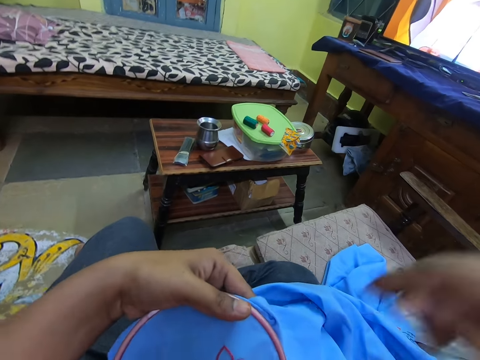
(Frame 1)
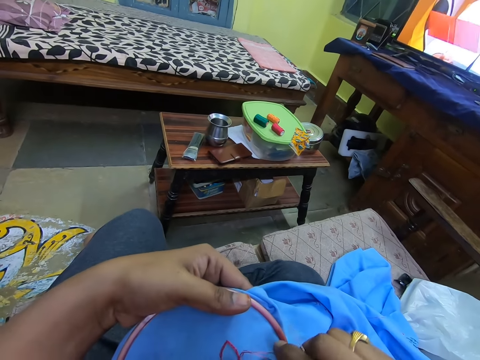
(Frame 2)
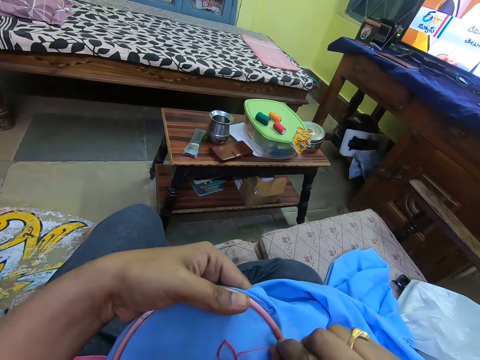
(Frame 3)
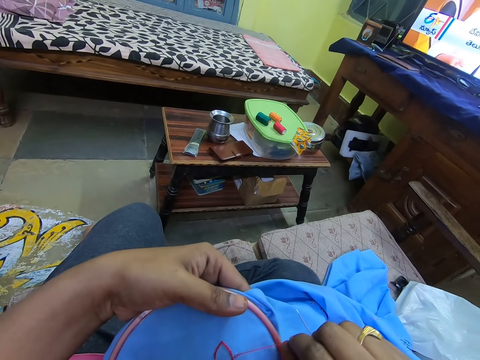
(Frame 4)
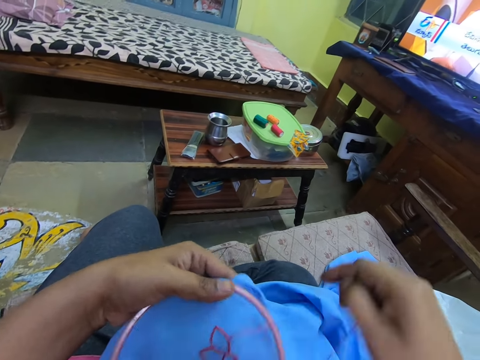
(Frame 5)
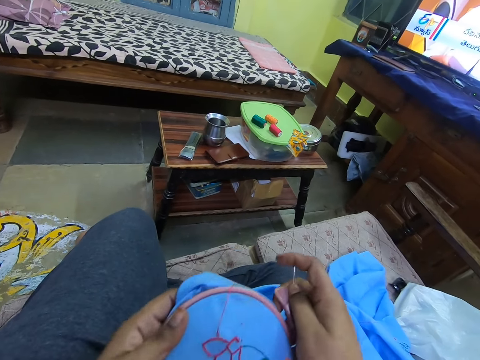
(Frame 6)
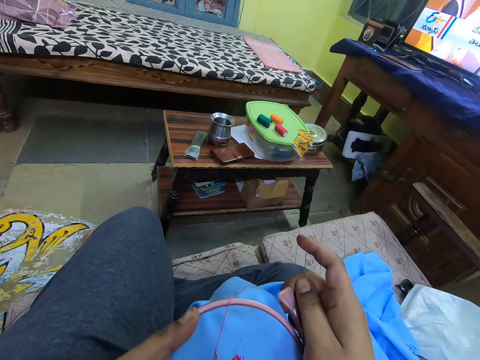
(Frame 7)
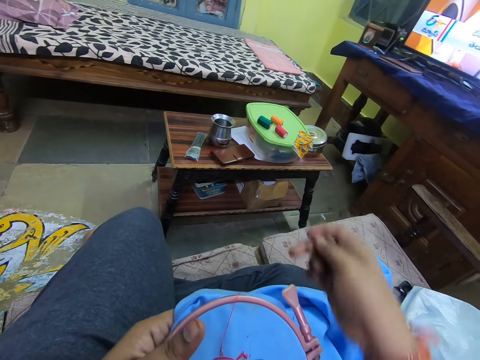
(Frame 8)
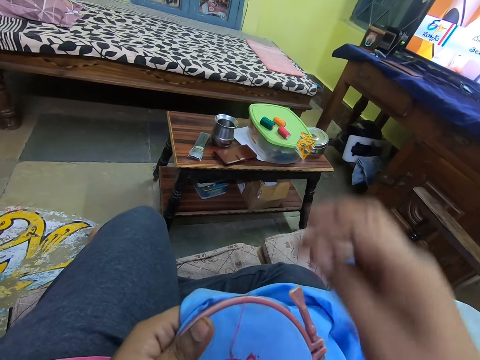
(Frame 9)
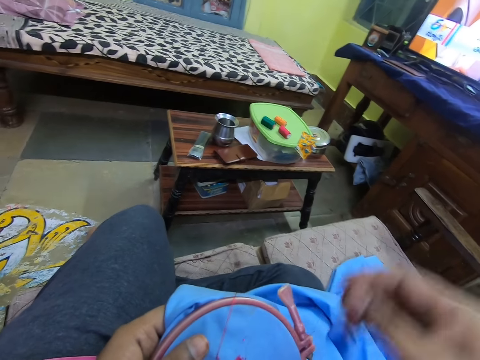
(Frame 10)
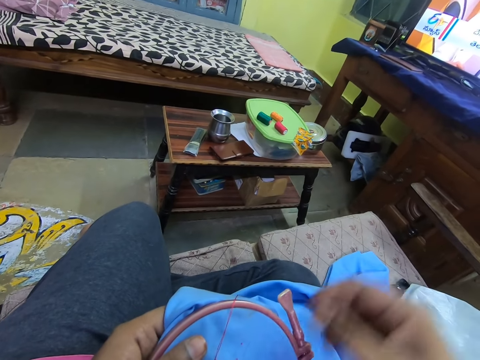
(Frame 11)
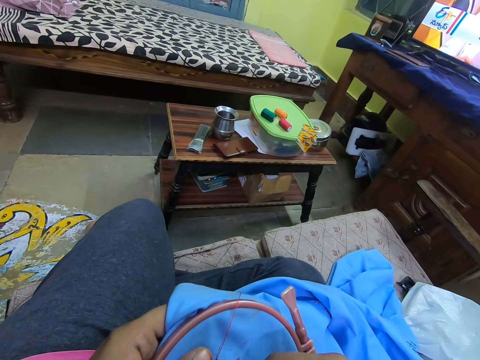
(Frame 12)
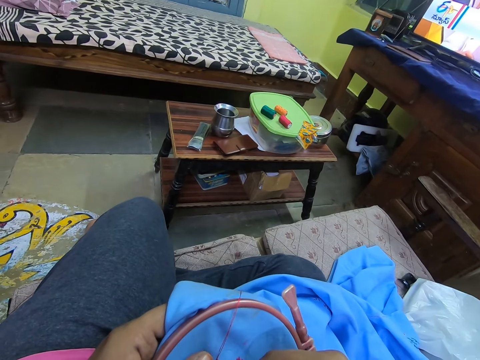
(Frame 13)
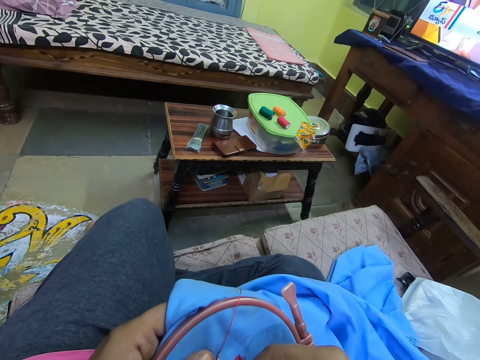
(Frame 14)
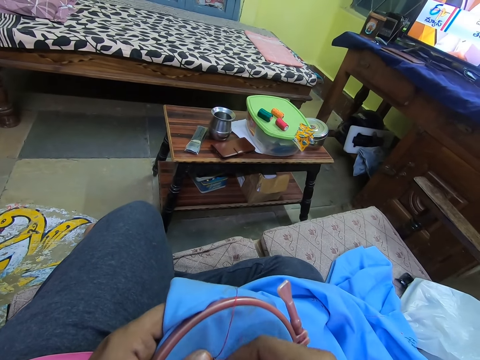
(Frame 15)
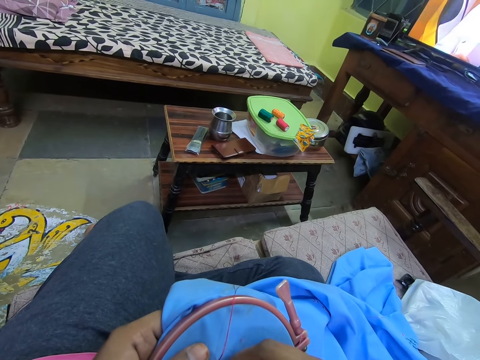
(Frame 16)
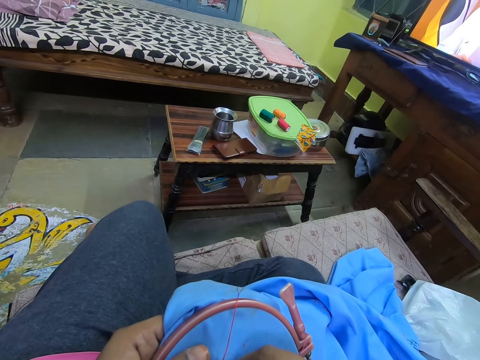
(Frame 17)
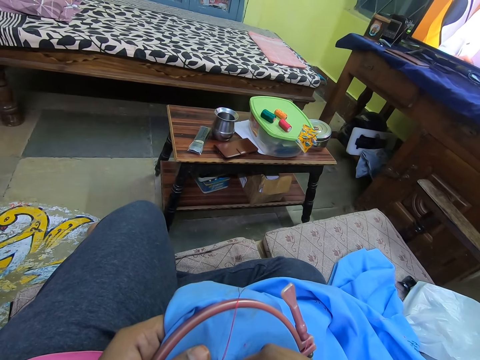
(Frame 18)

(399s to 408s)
The camera wearer holds the needle with the right hand. They sew the material.

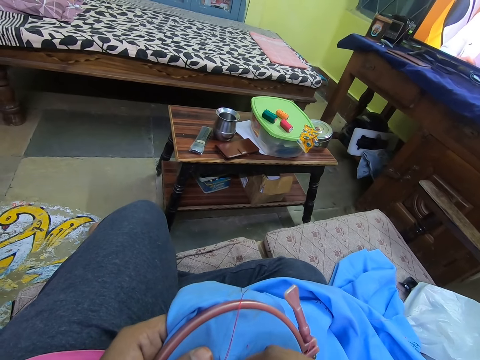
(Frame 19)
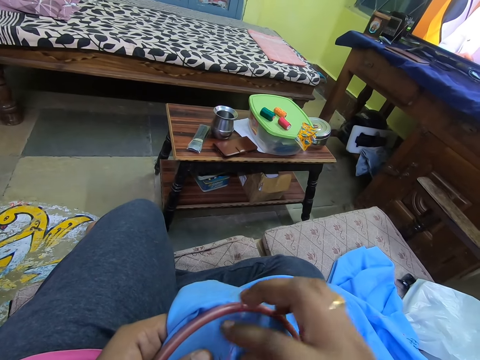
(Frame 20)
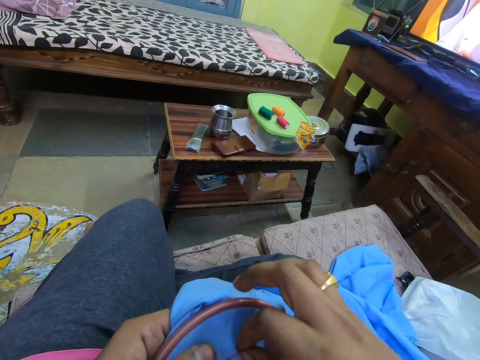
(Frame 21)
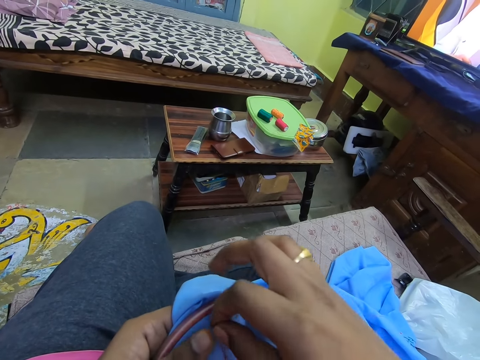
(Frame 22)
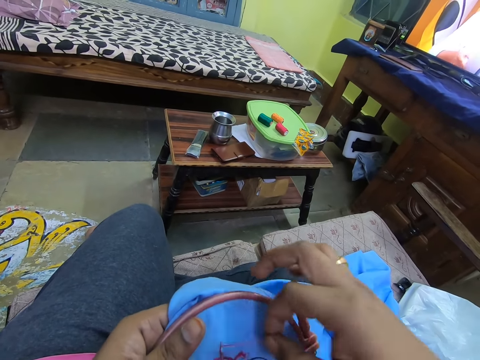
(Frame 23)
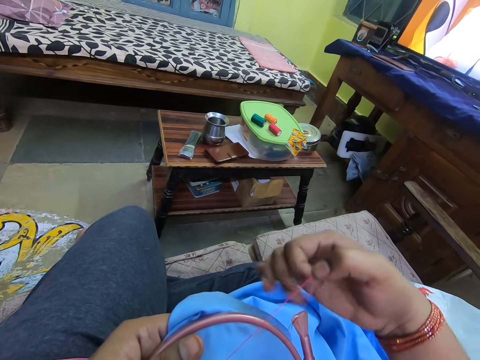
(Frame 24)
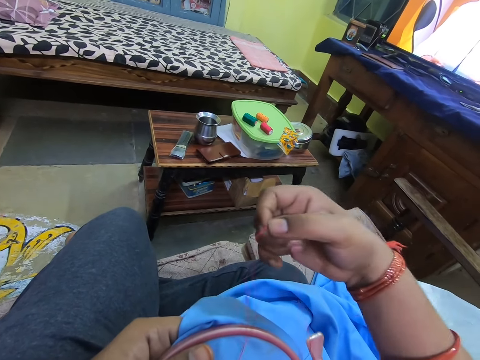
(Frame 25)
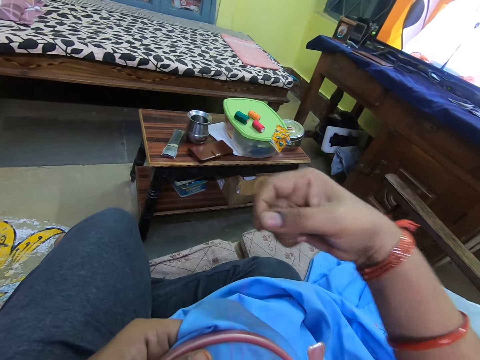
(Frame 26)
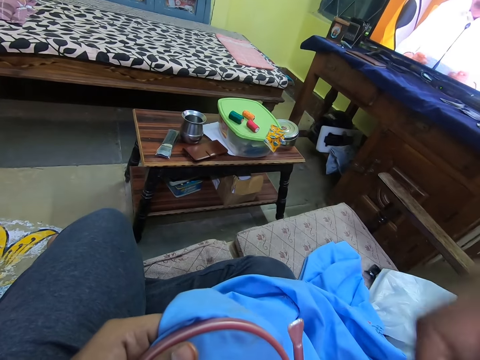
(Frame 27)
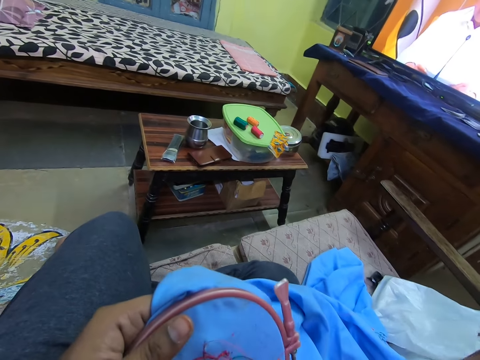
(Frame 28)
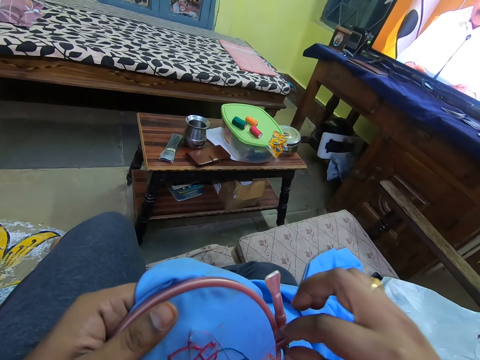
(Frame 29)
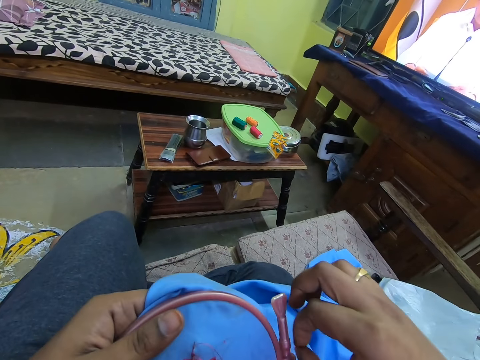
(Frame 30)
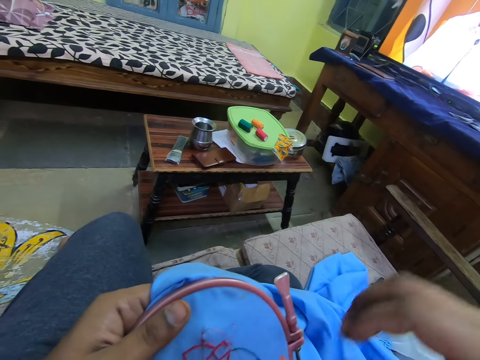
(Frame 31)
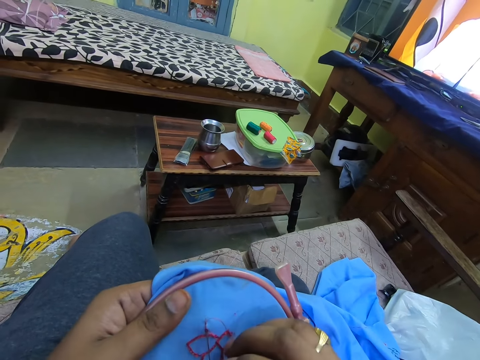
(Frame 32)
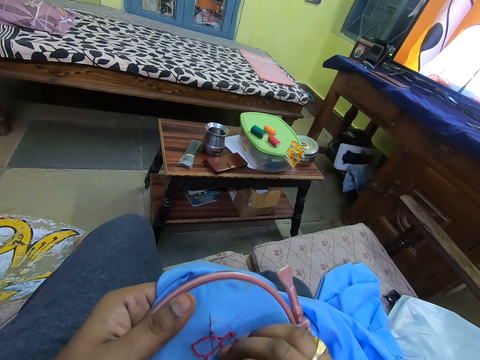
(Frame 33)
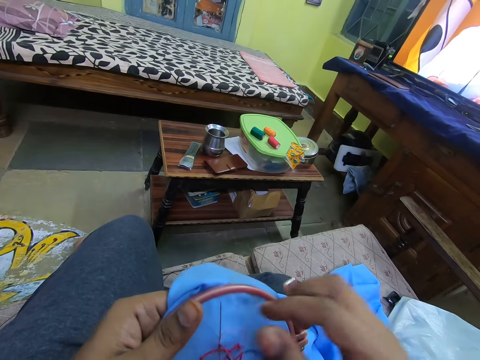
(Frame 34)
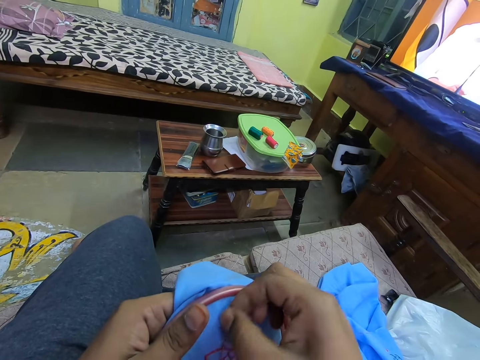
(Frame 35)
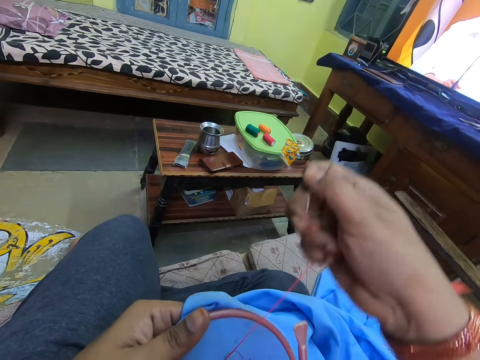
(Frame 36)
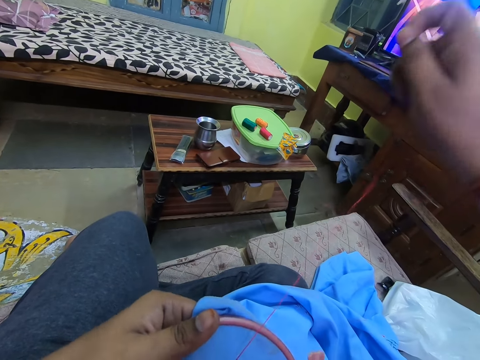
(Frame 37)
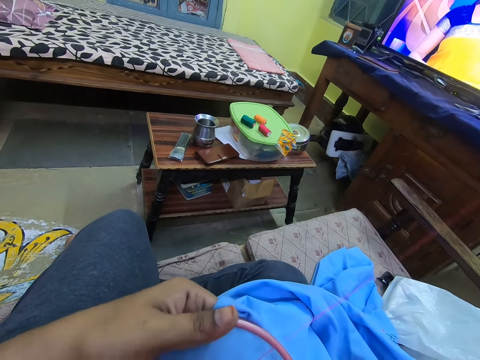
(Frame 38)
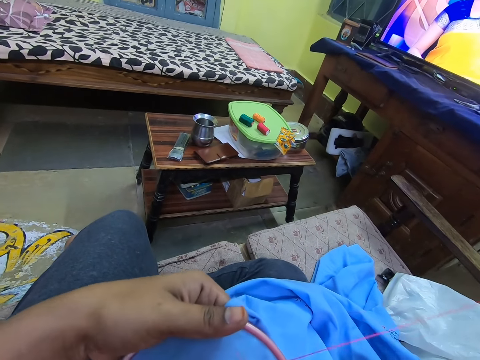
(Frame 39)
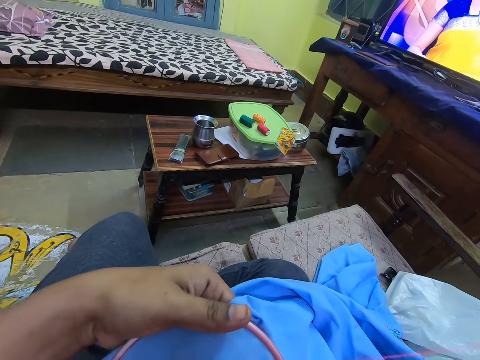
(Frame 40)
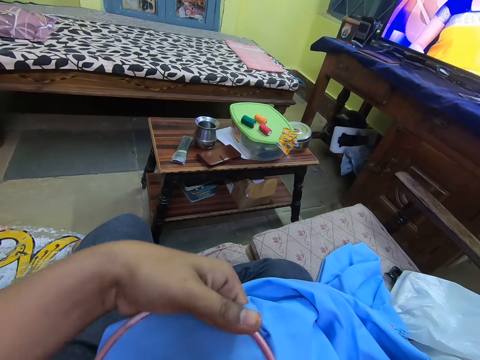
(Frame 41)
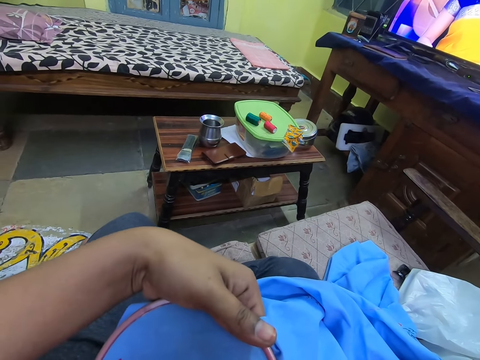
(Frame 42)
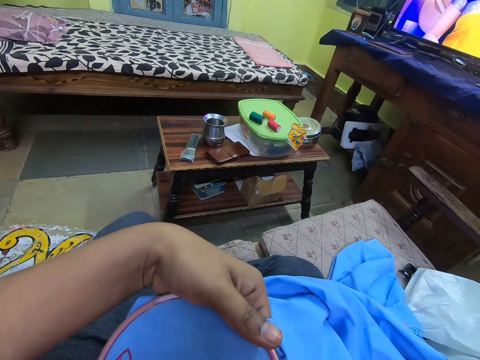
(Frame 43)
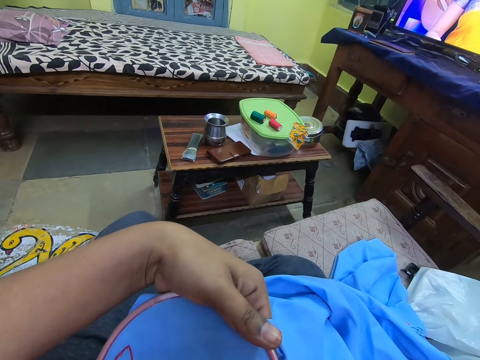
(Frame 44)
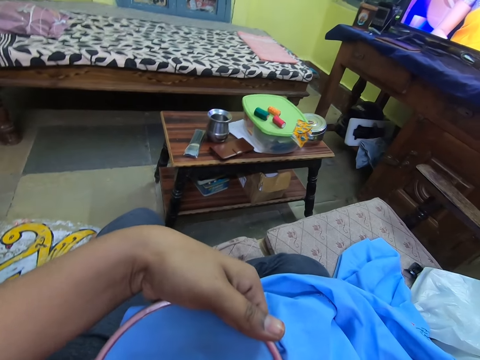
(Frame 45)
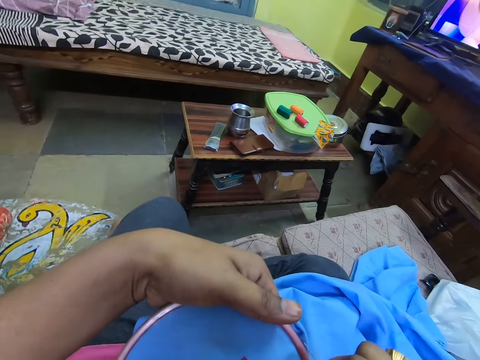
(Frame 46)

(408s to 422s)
The camera wearer rolls the thread around the needle. They adjust the thread. They pull the needle. They stretch the thread.

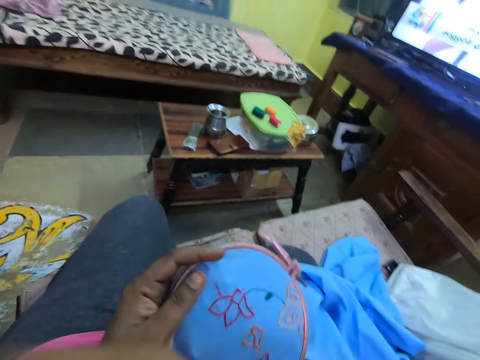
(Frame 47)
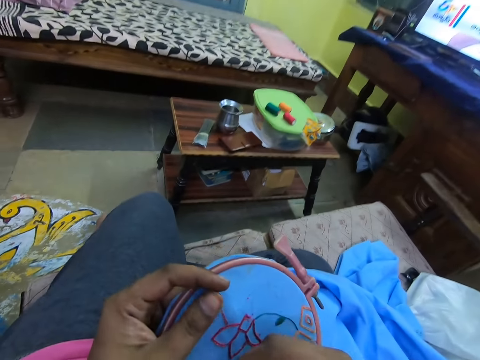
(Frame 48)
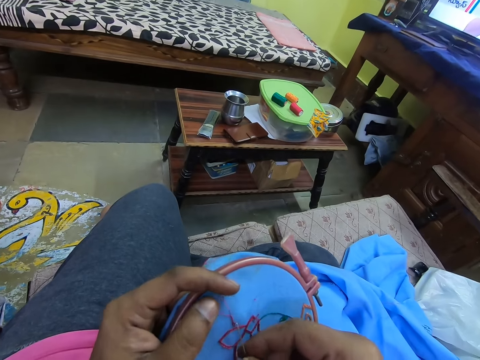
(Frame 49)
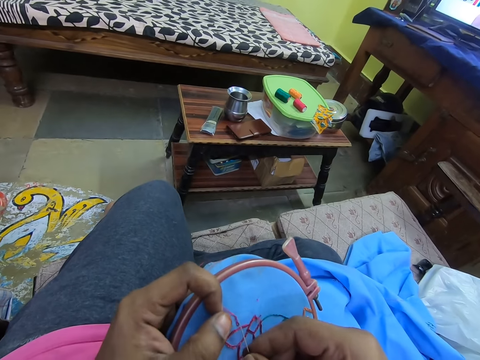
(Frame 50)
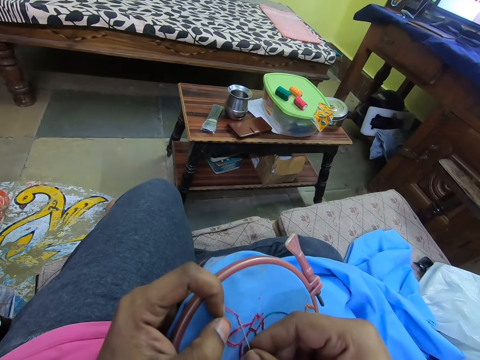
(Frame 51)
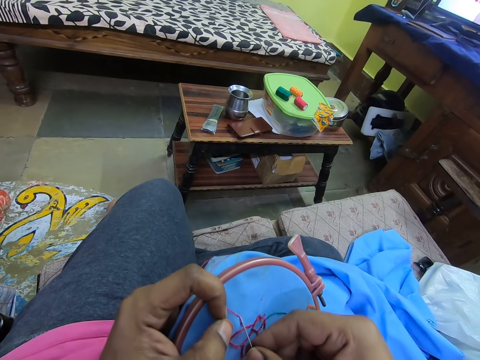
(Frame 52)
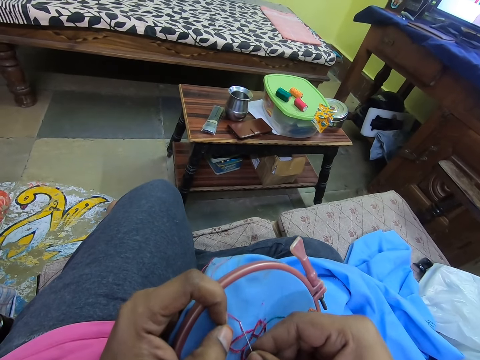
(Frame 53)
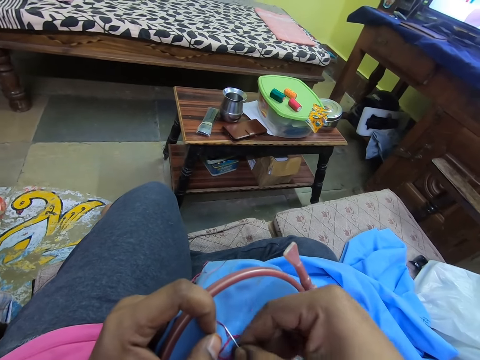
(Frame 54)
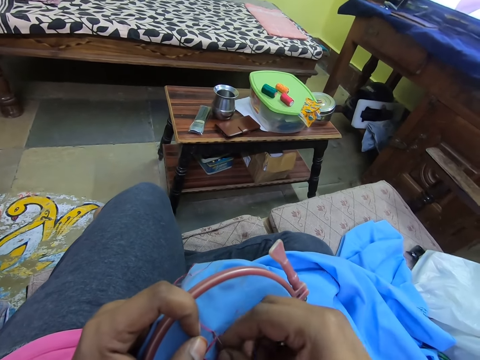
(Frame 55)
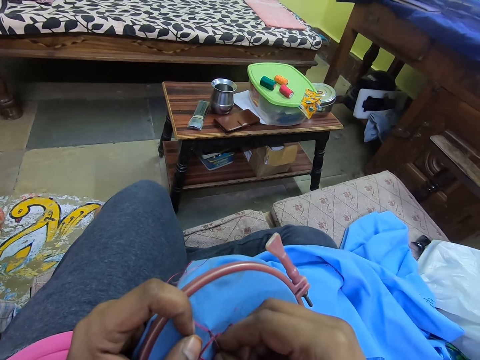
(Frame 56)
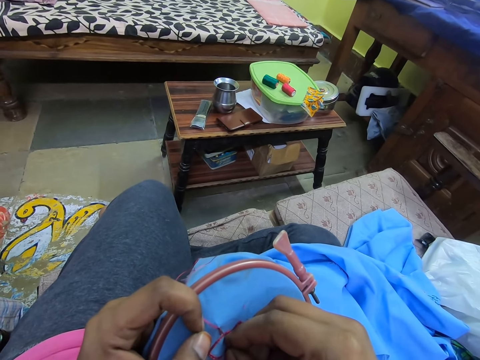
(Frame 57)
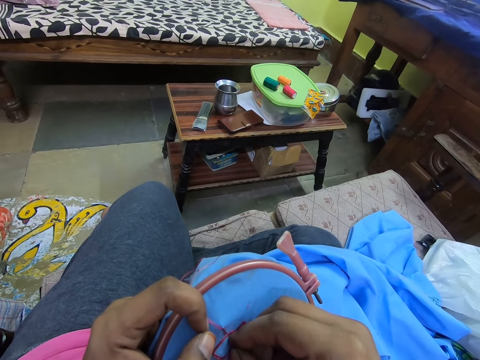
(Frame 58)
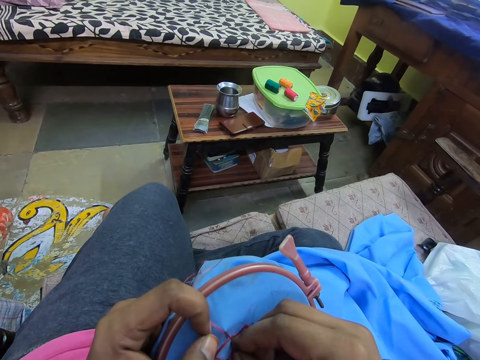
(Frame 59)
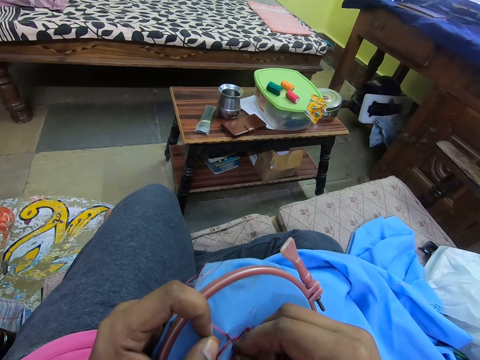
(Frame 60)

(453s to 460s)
The camera wearer knits a flower pattern on a piece of cloth.
